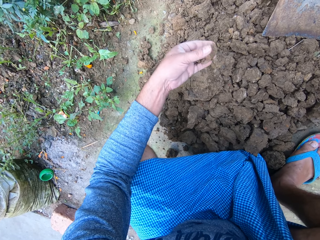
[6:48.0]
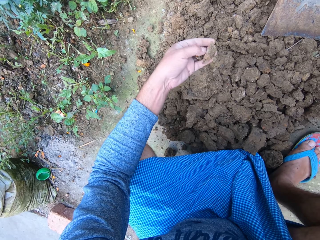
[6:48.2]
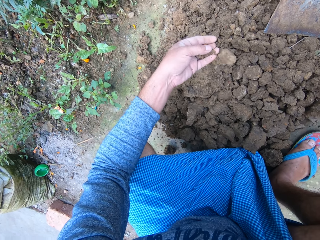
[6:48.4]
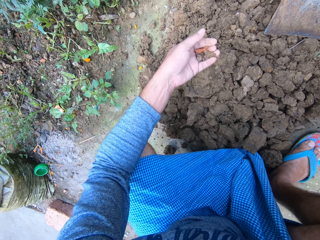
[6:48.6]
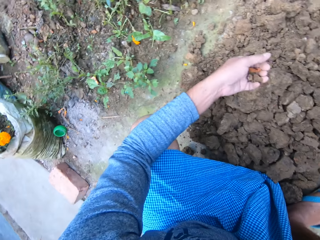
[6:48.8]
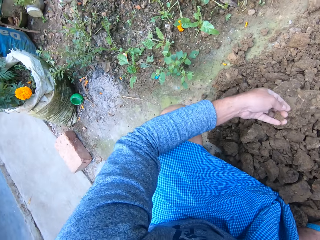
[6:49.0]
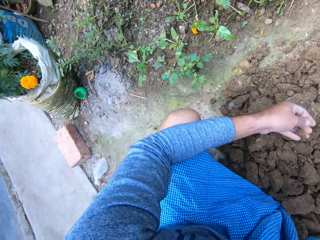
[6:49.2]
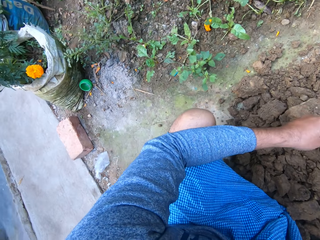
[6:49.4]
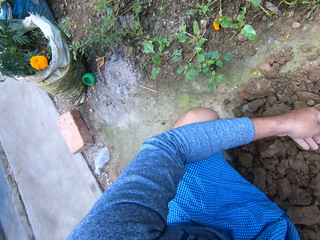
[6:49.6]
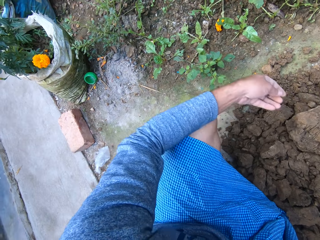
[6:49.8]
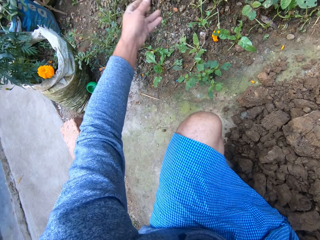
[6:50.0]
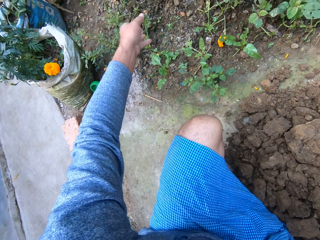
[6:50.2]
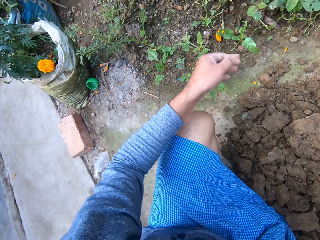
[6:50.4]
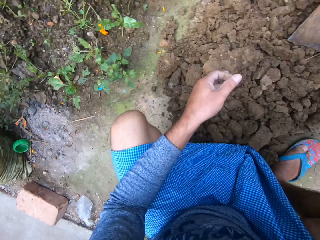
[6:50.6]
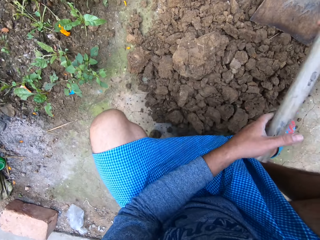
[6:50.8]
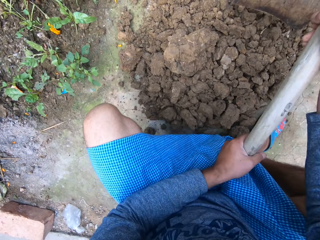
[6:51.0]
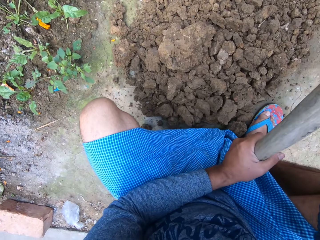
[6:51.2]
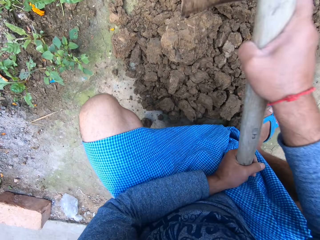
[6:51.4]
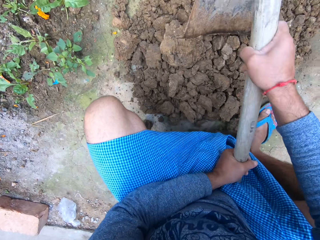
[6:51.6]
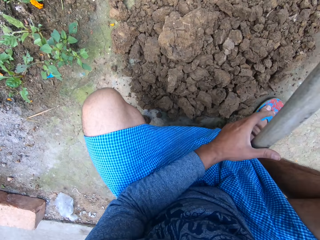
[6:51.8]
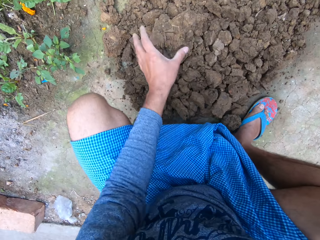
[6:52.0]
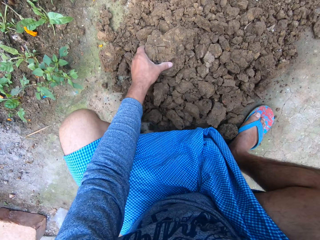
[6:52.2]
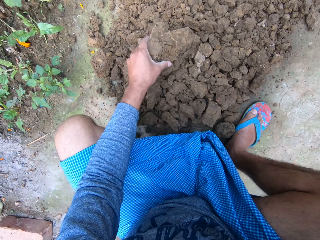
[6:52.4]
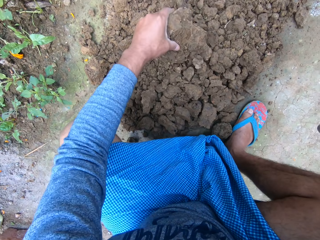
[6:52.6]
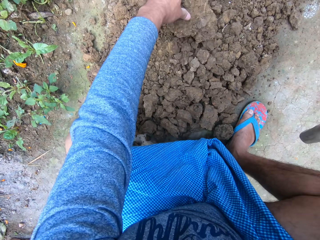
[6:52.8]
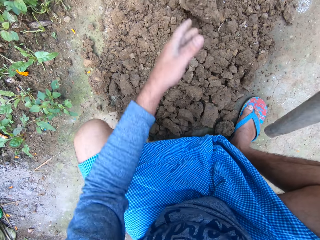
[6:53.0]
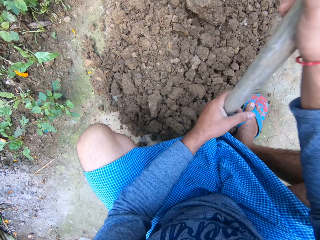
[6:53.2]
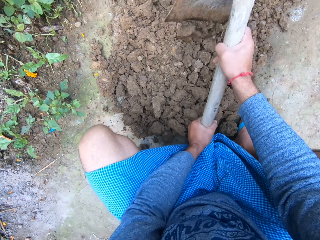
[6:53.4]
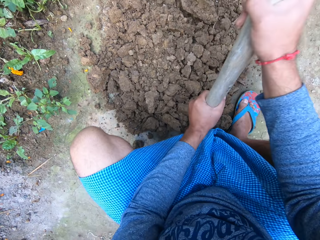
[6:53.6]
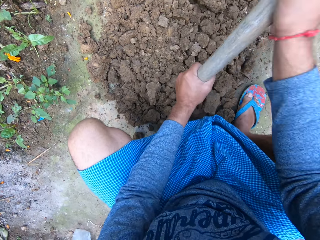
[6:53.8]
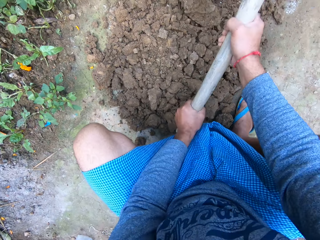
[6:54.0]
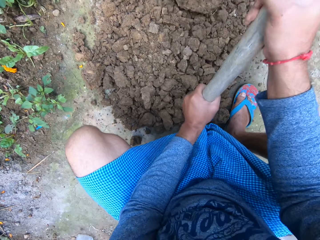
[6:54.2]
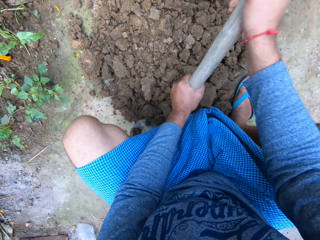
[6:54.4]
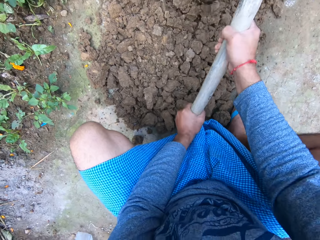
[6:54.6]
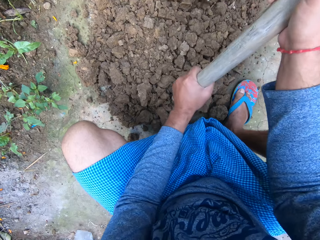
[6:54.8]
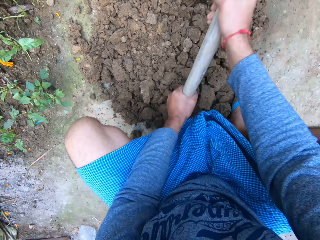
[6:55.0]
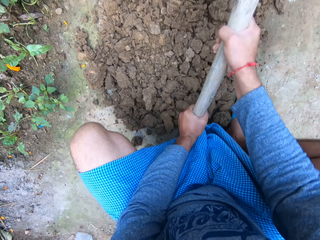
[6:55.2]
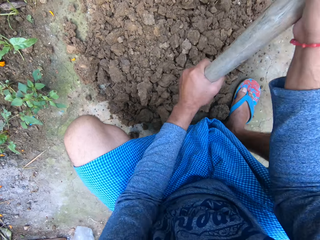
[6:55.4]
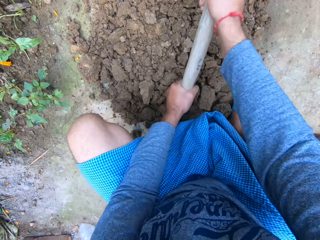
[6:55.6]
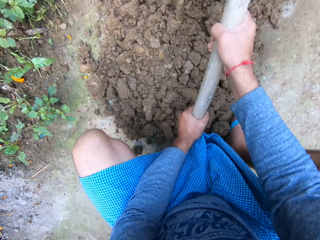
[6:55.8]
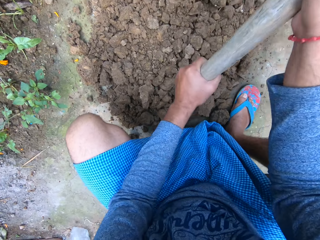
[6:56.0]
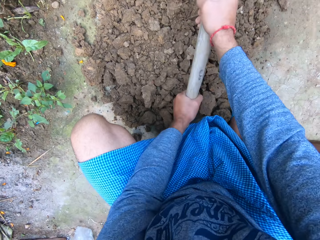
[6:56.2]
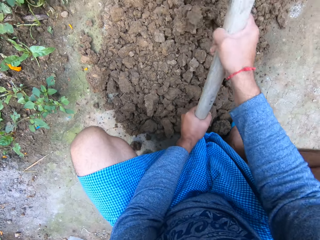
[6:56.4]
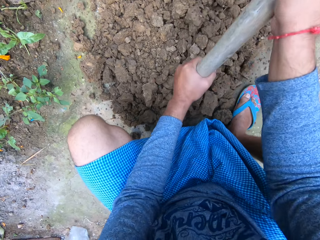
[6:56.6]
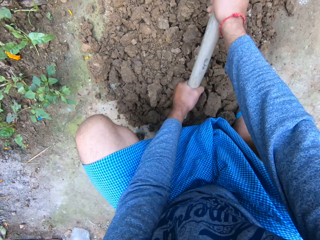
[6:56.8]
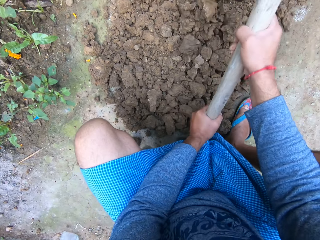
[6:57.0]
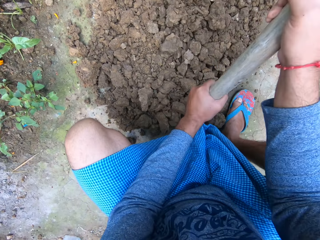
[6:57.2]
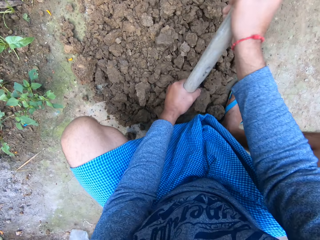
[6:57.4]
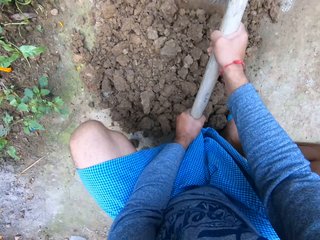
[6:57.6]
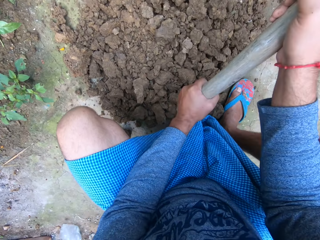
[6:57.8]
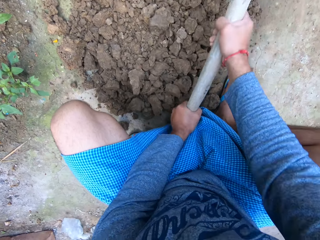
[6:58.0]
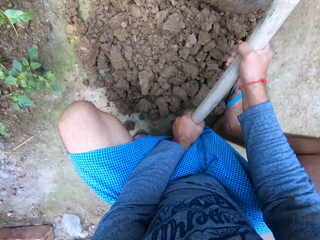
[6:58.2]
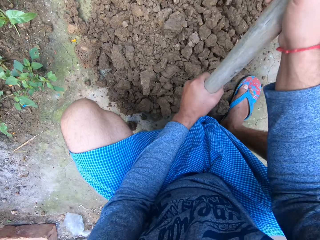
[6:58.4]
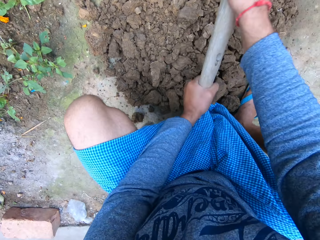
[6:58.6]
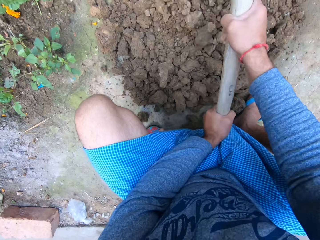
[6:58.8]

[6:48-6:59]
The camera wearer drops the lump of soil in the pile of soil. He throws the stones on the ground with his left hand. He holds the garden hoe with both his hands and breaks the lumps of soil with the garden hoe in both hands. He adjusts the position of the lump. He moves a stone with his left hand. He holds the garden hoe with both his hands and breaks the lumps of soil with the garden hoe in both hands.

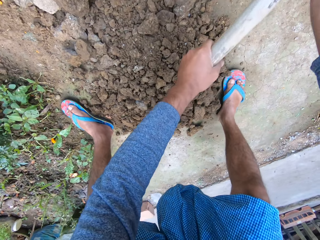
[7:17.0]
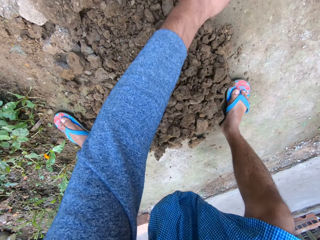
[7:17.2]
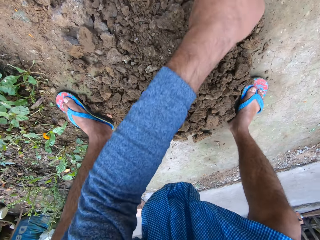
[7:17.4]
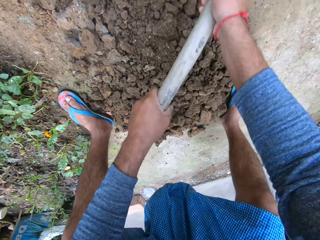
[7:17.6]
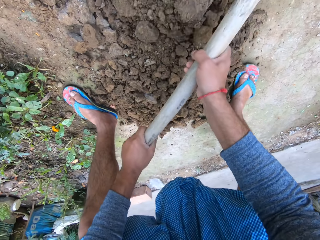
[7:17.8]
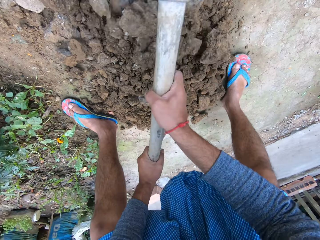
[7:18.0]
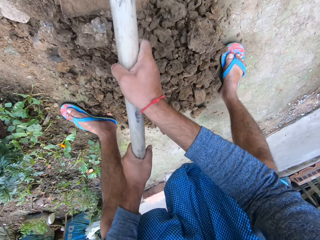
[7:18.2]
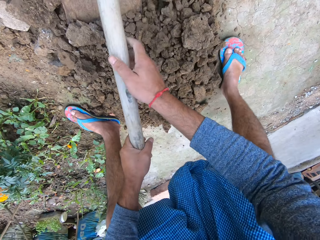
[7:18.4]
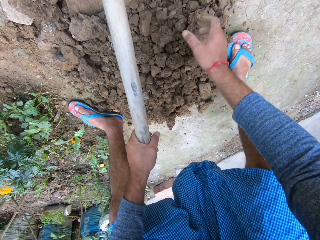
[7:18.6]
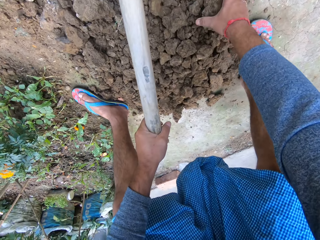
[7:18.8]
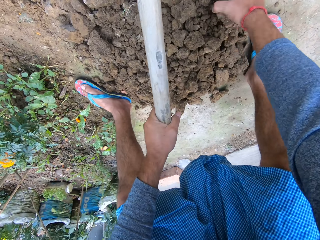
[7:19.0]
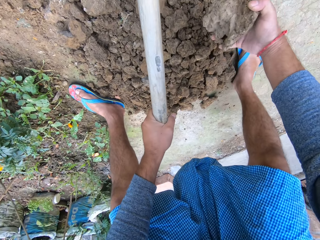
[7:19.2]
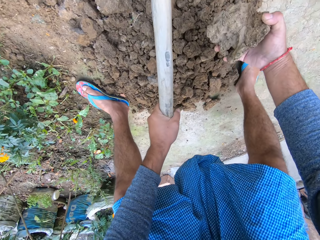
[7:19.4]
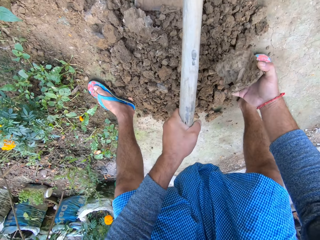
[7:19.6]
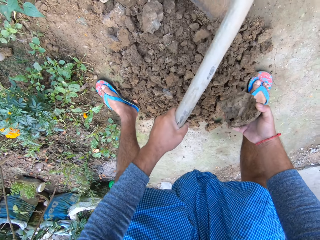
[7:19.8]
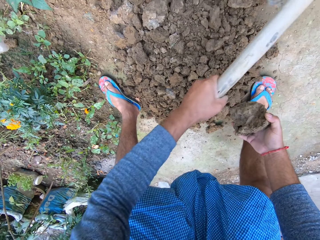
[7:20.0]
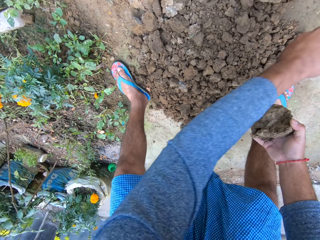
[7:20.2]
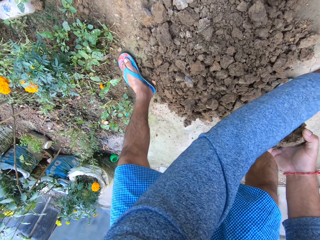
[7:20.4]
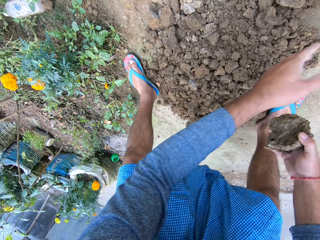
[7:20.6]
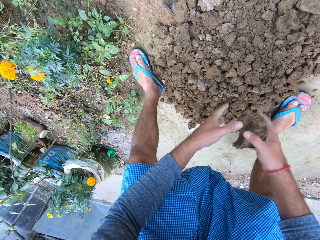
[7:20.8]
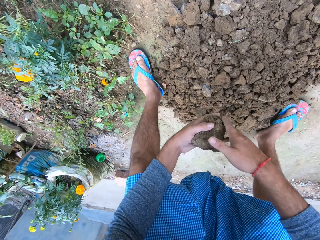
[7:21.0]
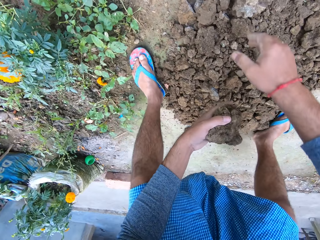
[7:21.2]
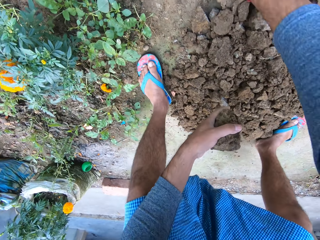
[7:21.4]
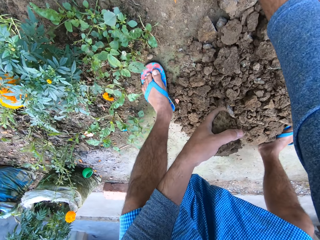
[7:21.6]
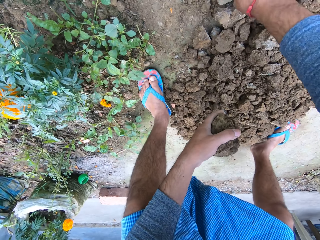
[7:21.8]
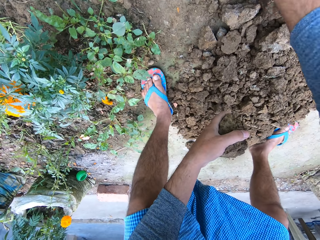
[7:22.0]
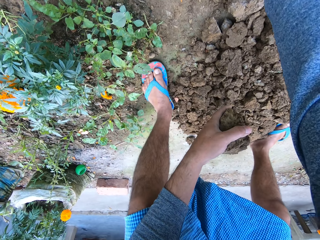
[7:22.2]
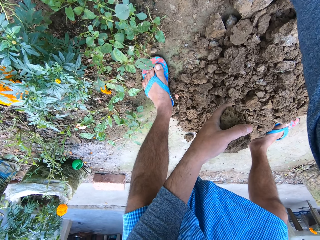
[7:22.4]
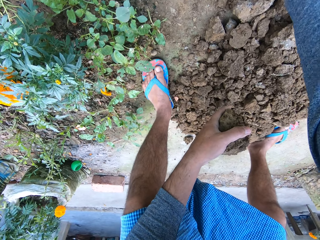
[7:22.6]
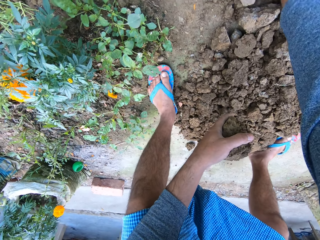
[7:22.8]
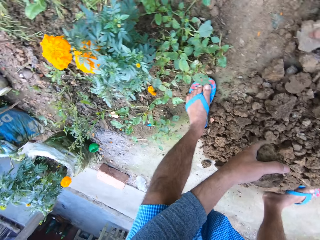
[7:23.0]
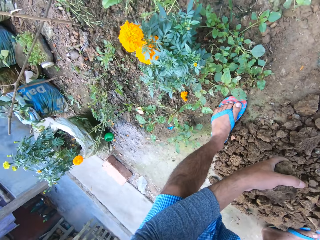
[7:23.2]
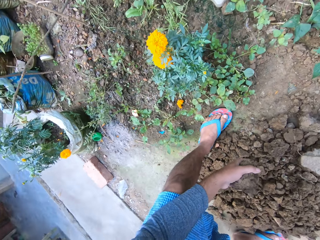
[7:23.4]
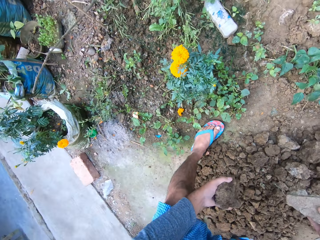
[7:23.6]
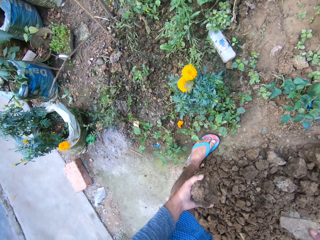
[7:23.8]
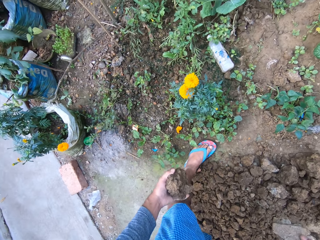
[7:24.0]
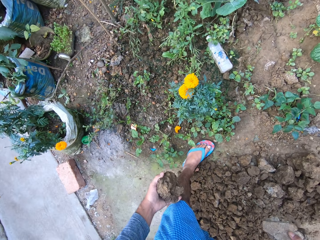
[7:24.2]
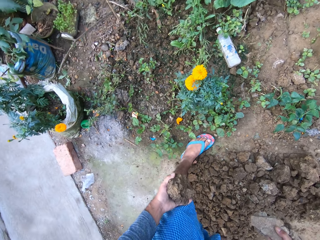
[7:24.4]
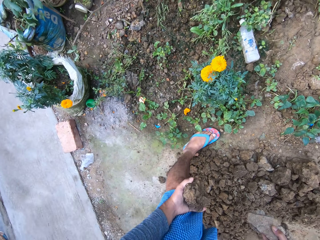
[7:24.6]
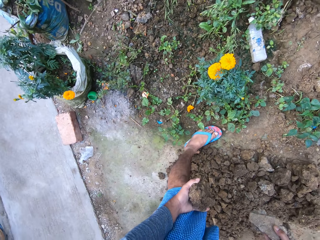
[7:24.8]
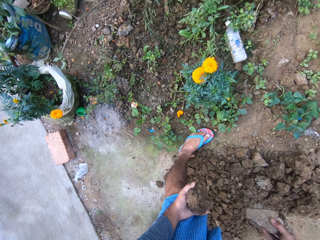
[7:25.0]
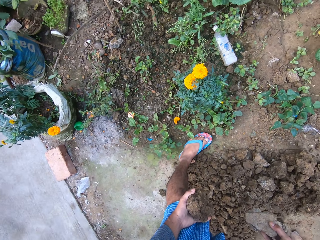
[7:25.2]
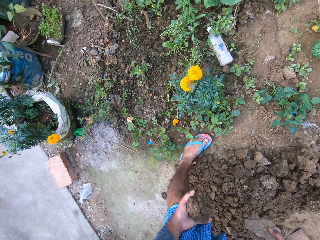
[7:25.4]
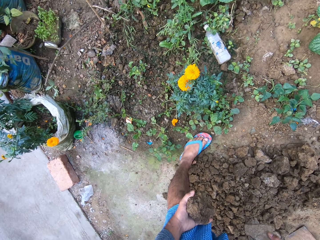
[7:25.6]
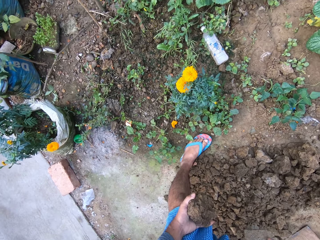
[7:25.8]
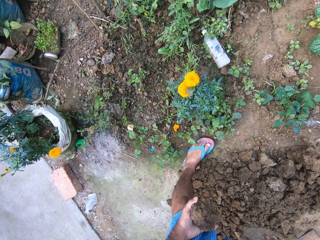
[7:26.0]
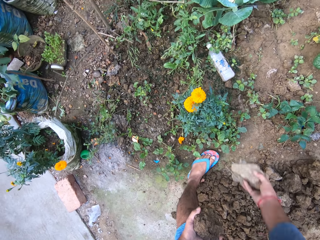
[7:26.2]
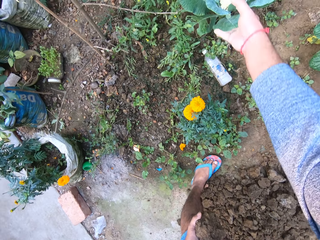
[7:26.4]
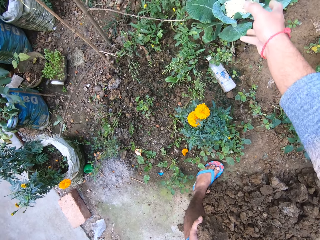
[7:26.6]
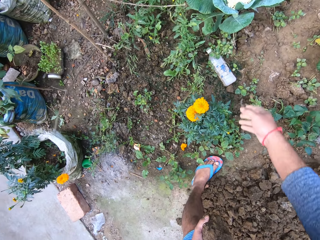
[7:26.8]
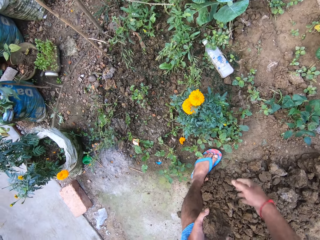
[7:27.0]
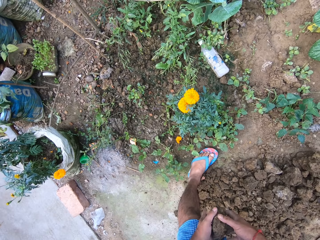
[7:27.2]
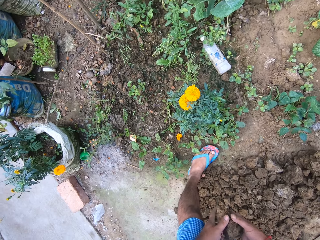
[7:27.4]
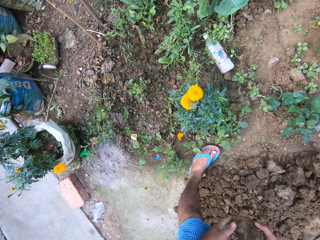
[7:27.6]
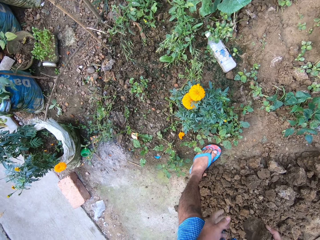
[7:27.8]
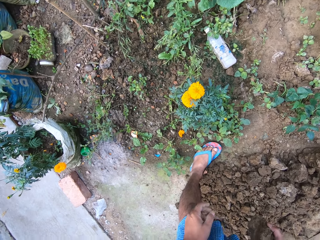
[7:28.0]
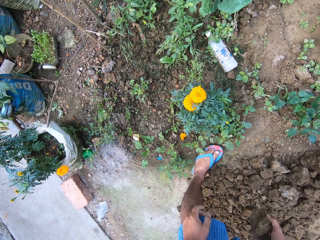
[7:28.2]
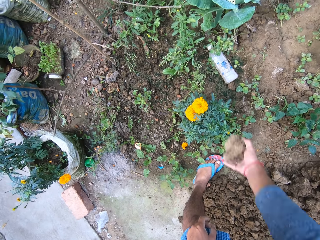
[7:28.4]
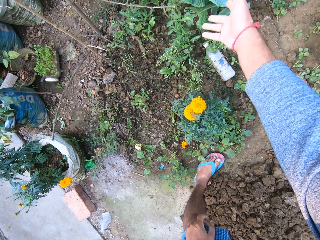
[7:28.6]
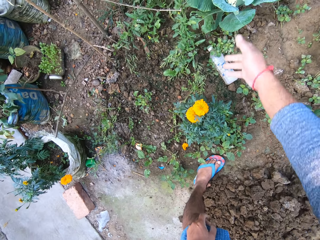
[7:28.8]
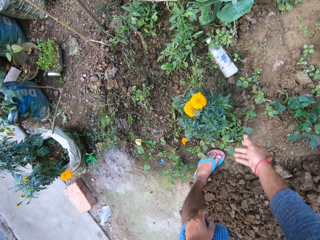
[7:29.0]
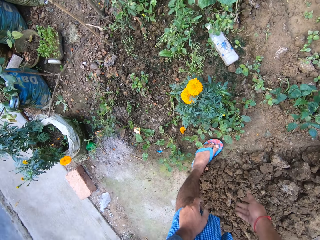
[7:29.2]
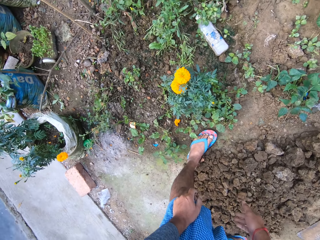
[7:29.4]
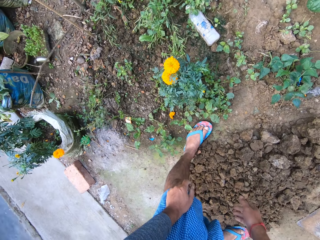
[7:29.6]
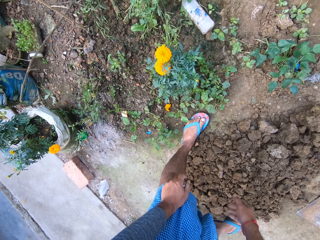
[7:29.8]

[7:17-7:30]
The camera wearer holds the garden hoe with both his hands. He moves the lumps of soil towards himself. He breaks the soil aggregate heap with the hoe in both hands. He picks stones with his right hand from the soil aggregate heap. He places the garden hoe on the ground. He passes the stone to his left hand. He picks stones with his right hand from the soil aggregate heap. He stands up. He stares at the ground. He throws the stones on the ground with his right hand. He passes the stone to his right hand. He throws the stones on the ground with his right hand.
